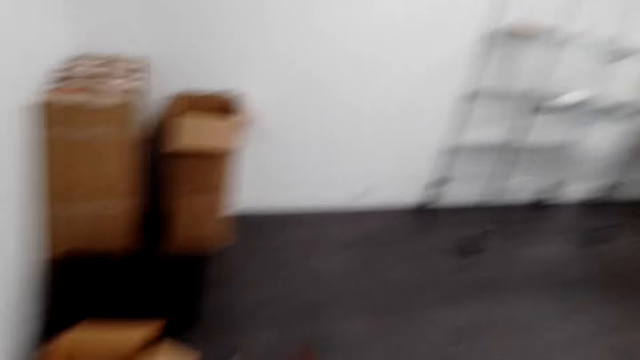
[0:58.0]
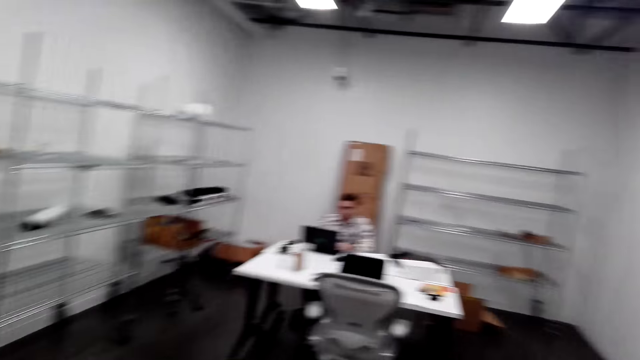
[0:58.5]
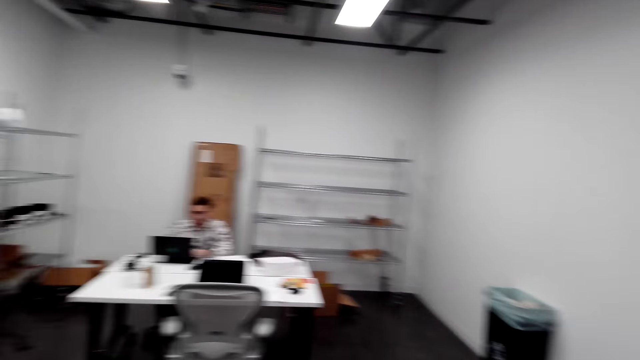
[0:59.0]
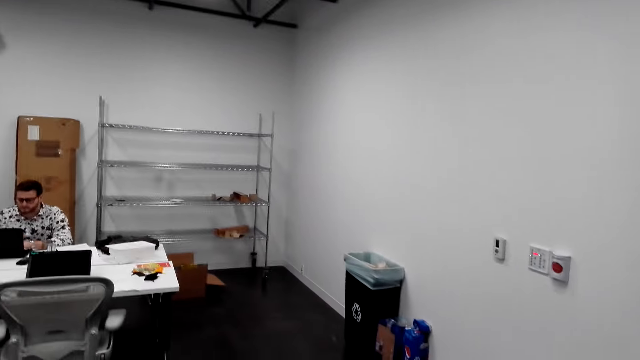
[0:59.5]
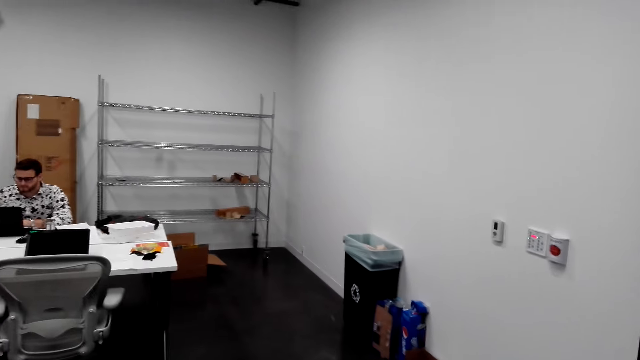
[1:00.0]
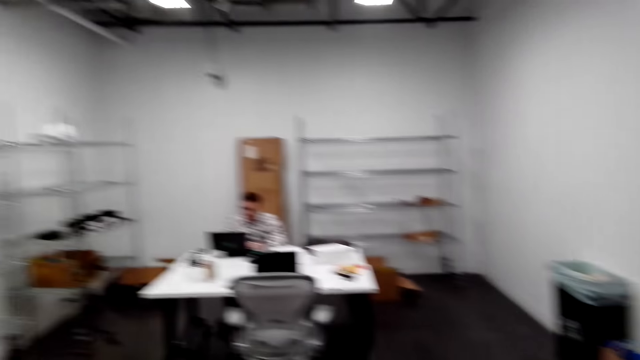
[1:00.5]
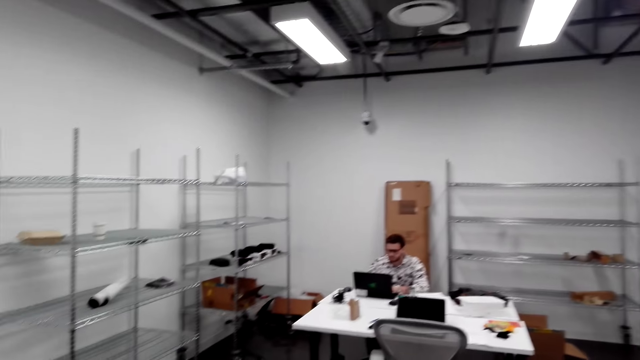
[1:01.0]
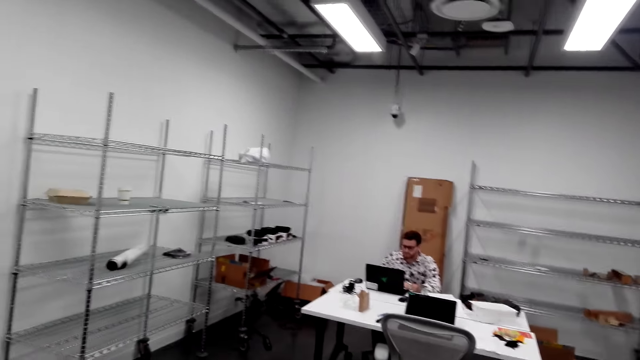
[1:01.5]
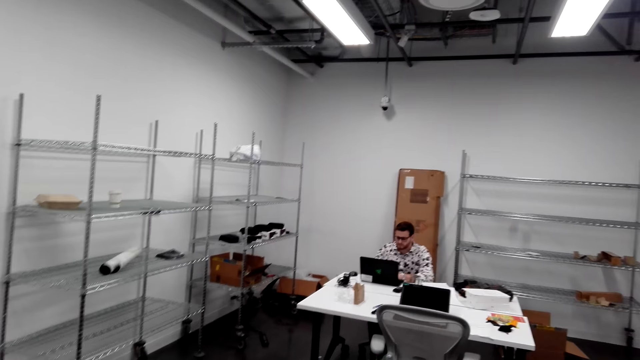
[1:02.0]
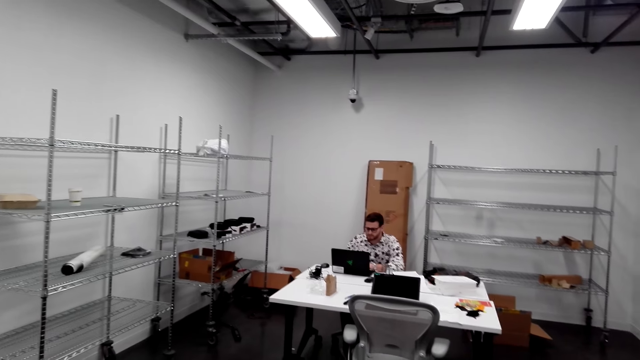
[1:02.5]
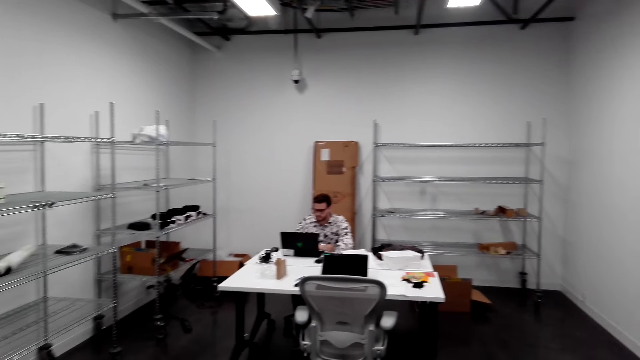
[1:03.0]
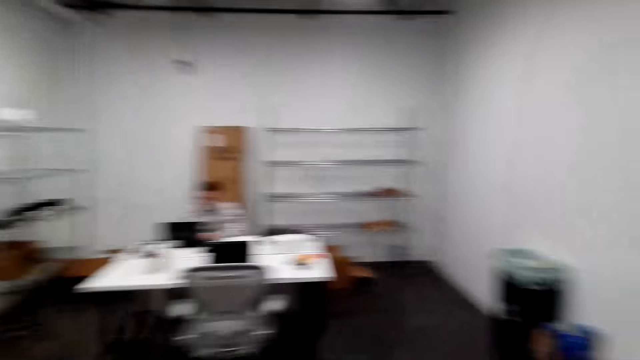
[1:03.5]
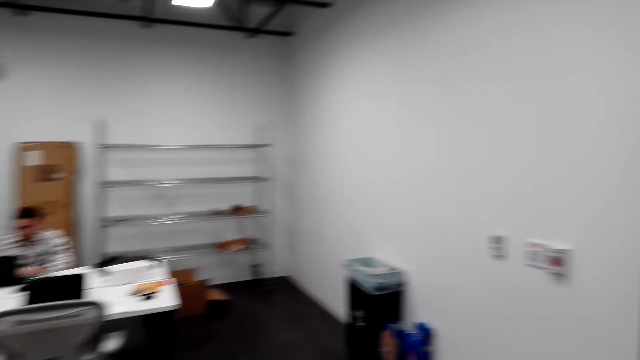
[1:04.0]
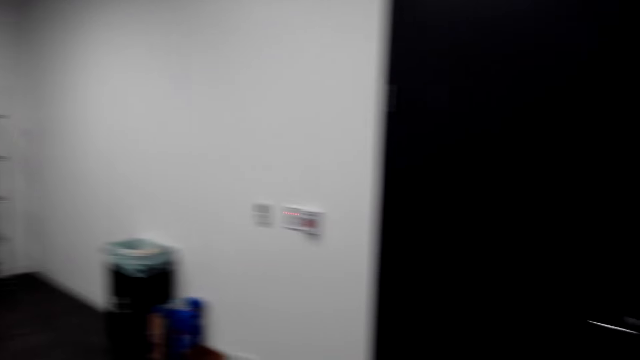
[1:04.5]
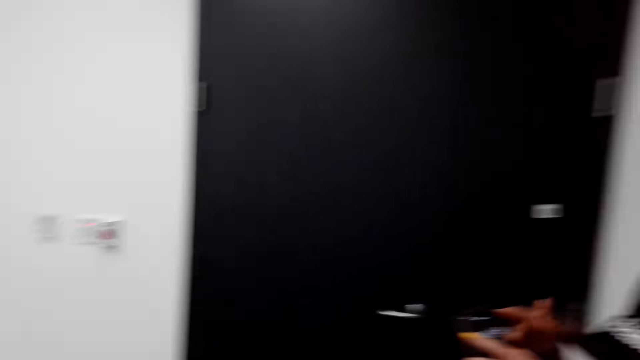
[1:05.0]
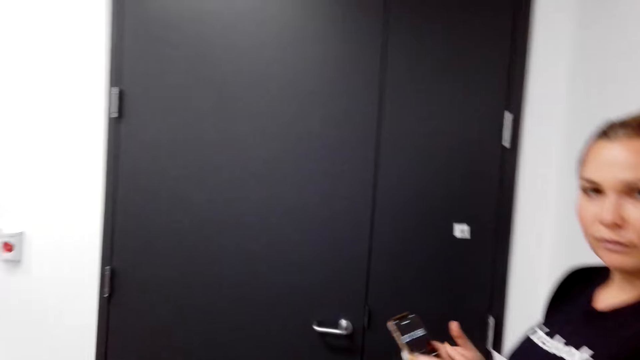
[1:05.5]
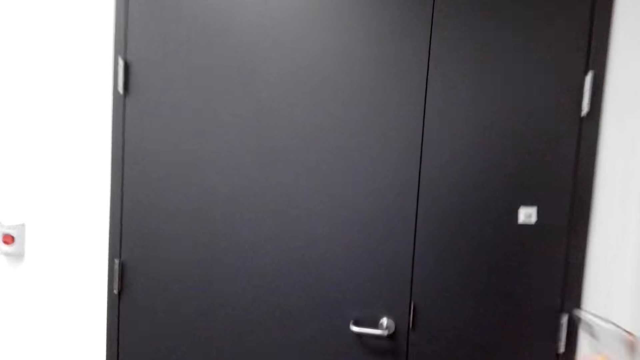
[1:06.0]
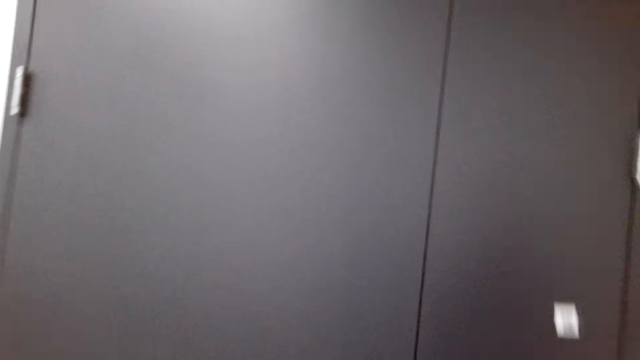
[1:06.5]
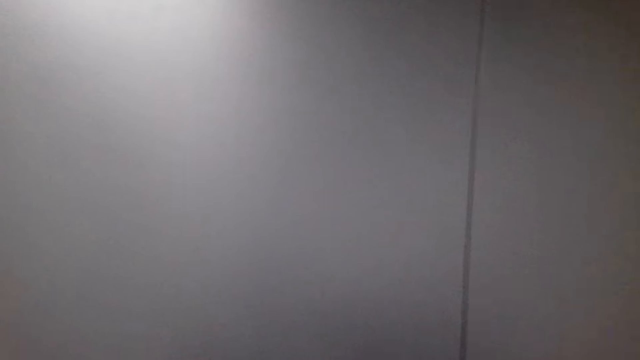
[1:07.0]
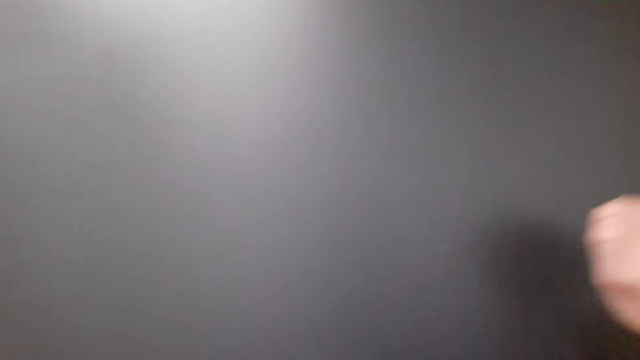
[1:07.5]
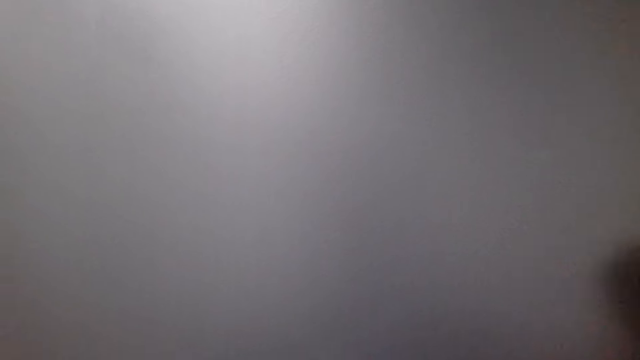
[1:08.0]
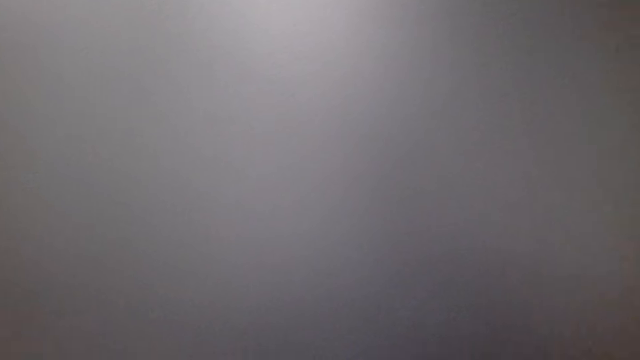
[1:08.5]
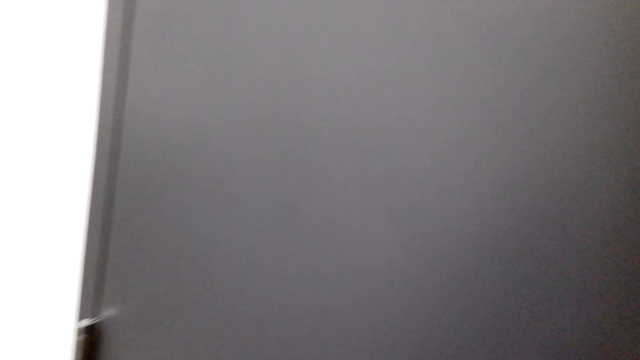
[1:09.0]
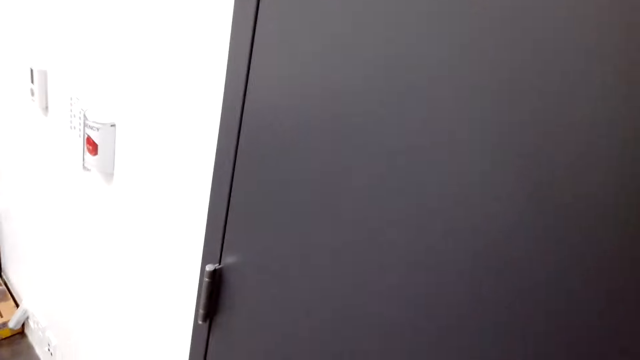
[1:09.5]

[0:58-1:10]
The camera wearer turns around, looks around and turns around. The lady holds the phone. The camera wearer knocks on the door. The lady knocks on the door.

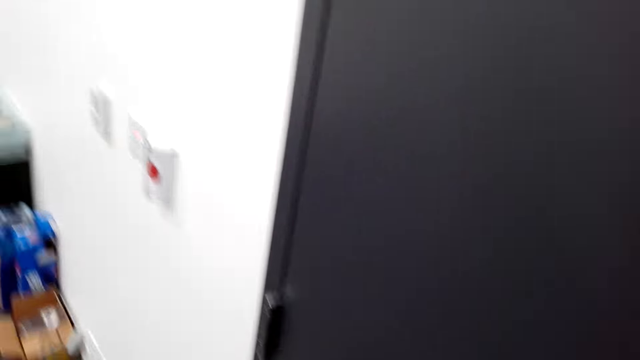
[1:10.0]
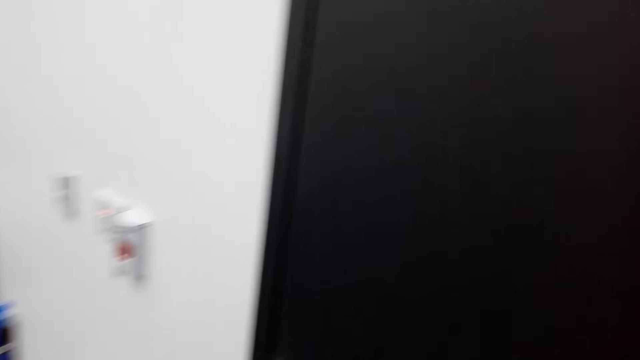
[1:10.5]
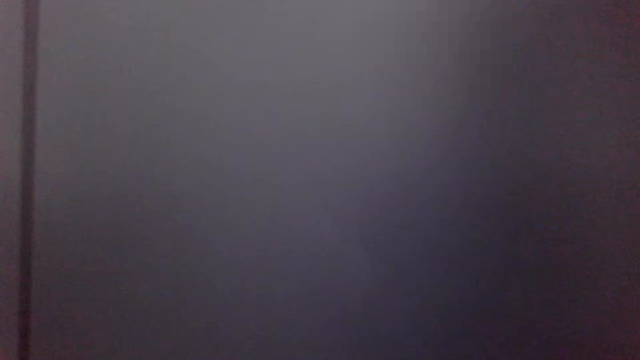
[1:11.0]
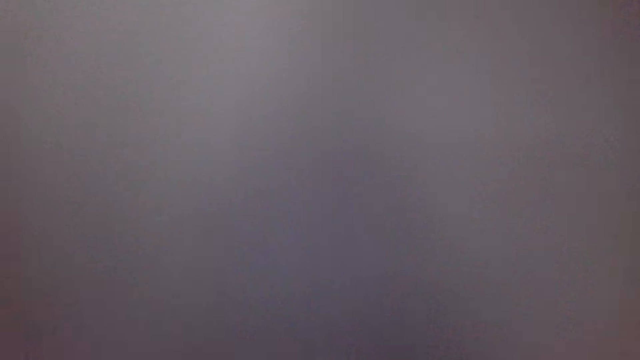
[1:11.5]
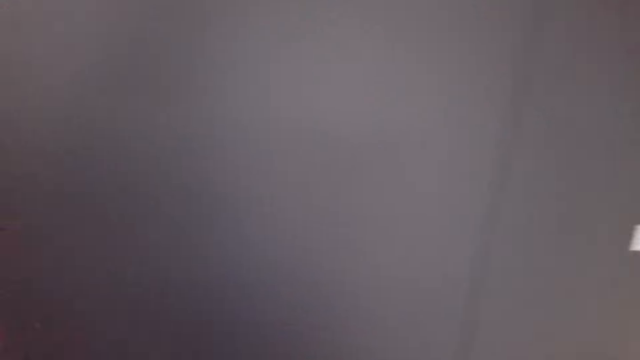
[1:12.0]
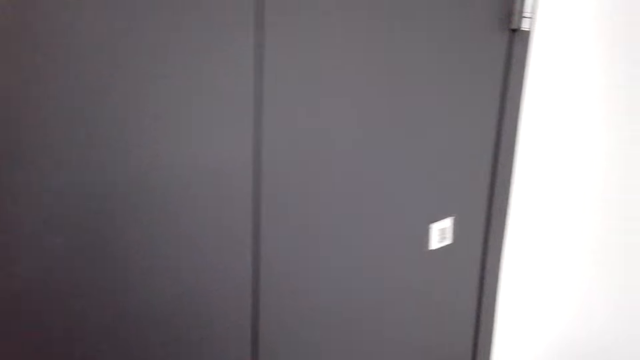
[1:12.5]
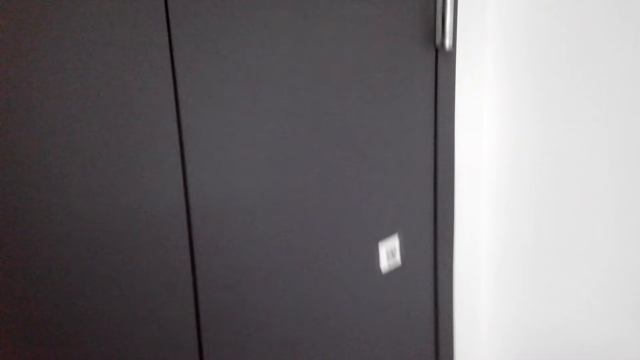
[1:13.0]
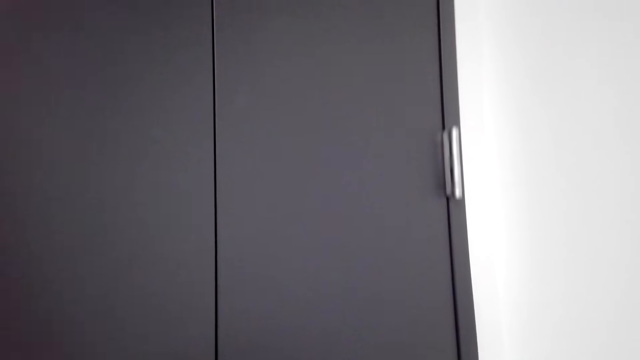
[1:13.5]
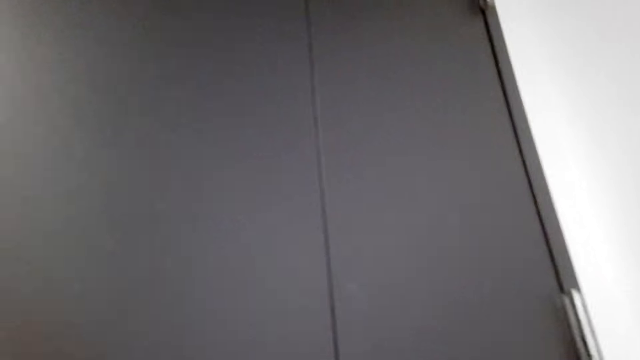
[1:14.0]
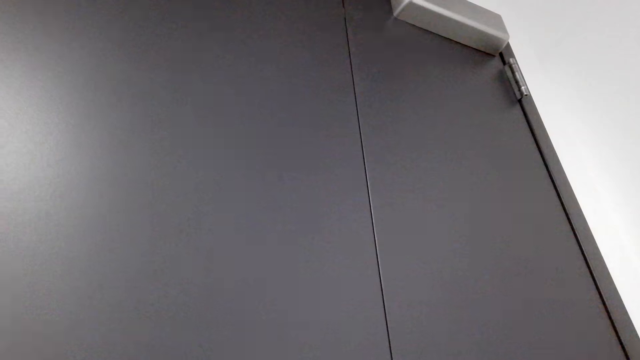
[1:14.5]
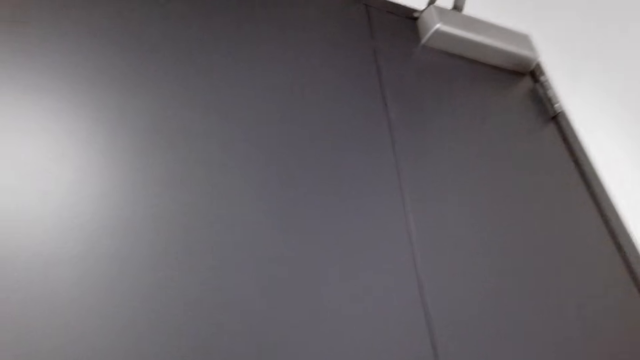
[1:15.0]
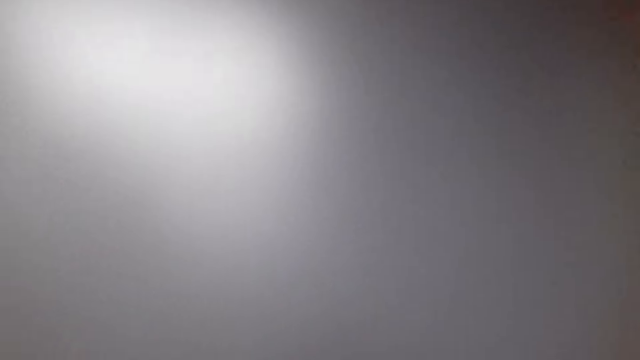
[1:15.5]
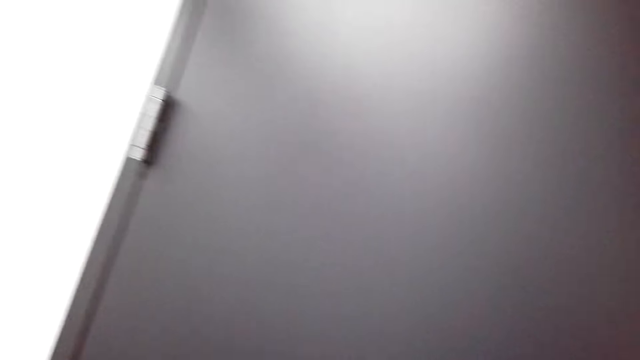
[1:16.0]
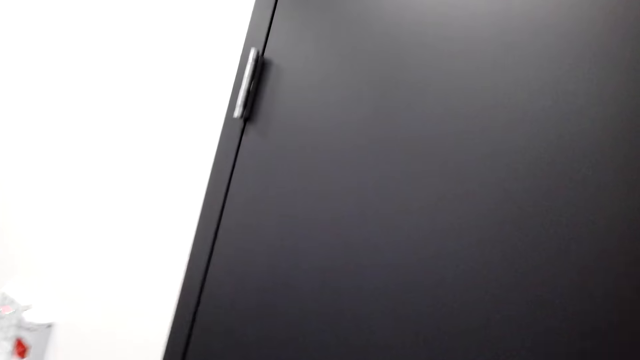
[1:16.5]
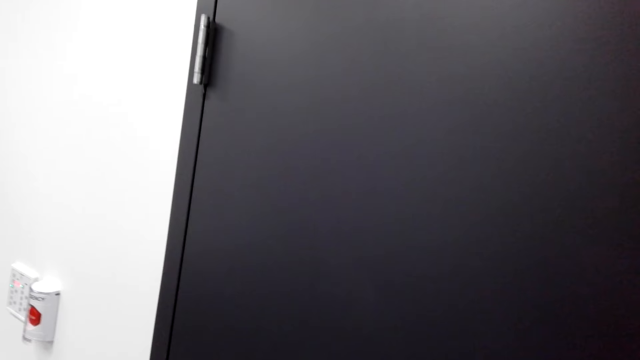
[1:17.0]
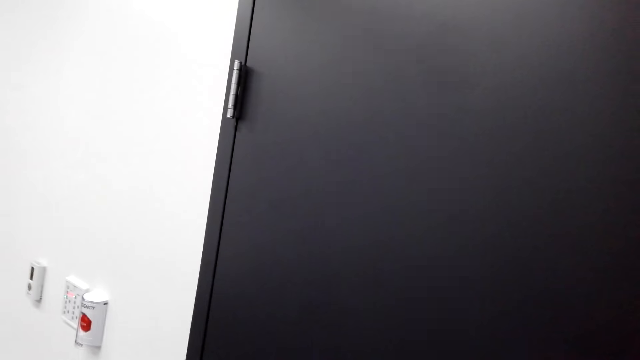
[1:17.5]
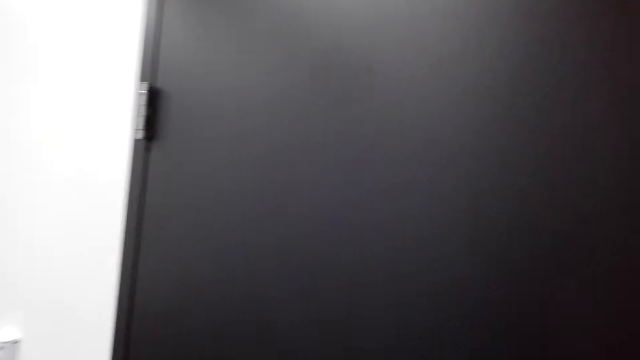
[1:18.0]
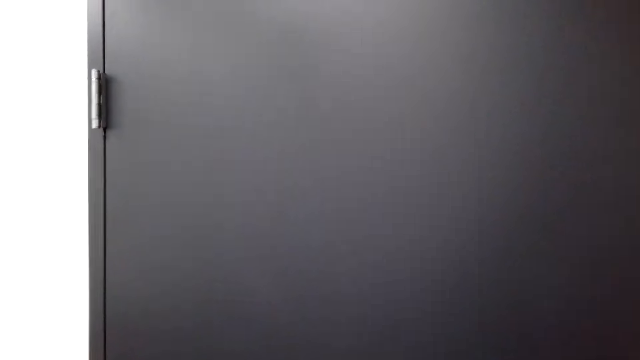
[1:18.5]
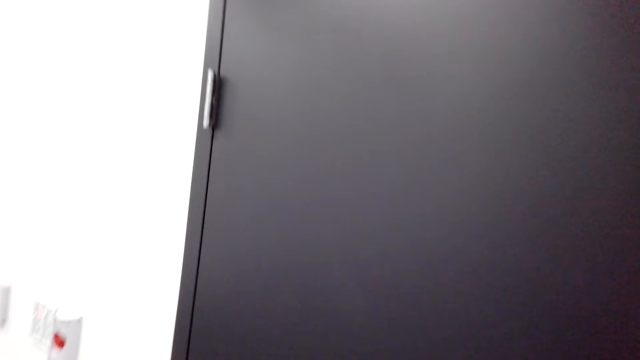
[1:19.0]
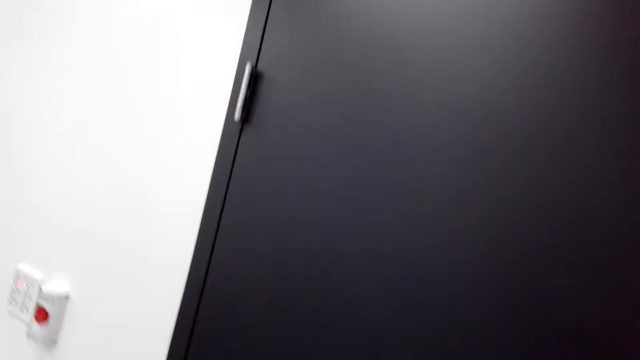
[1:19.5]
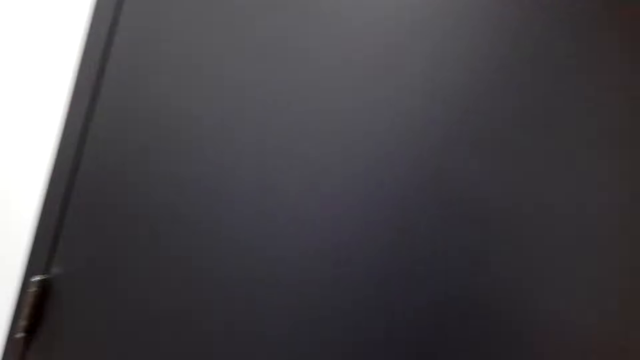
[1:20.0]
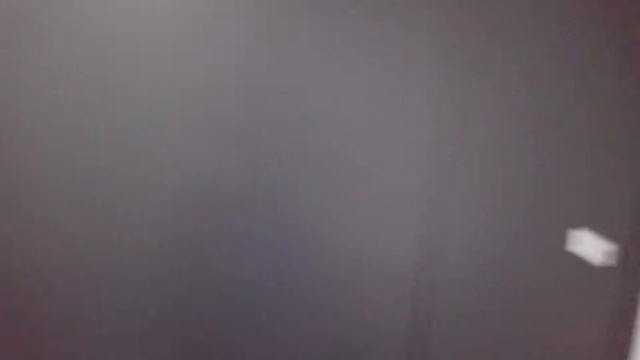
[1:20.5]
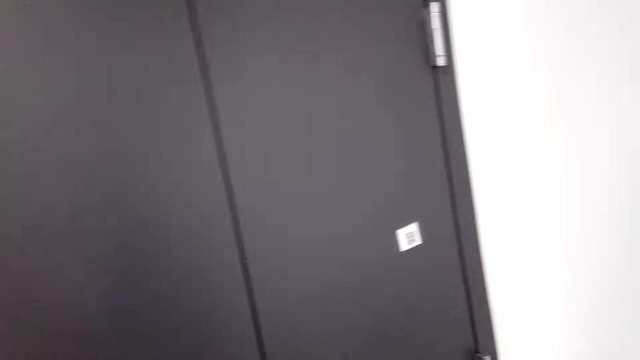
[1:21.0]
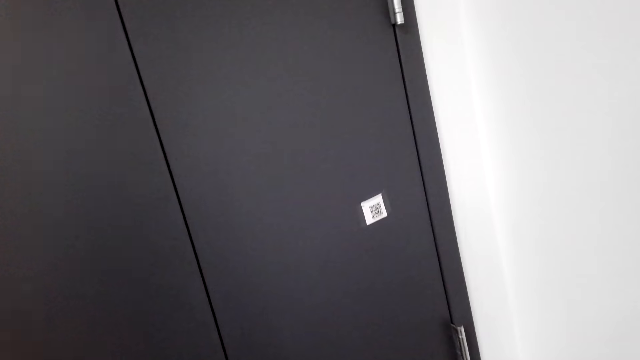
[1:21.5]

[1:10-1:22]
The lady knocks on the door. The camera wearer looks around the room. They look around again.
